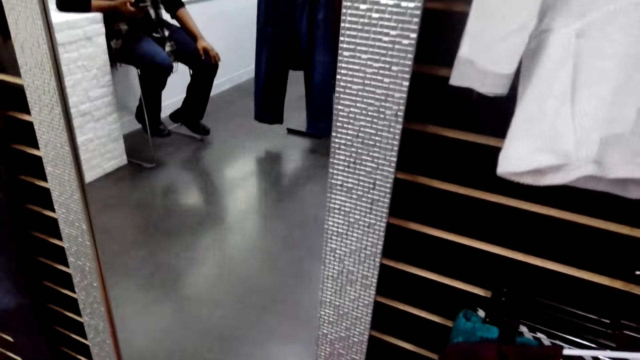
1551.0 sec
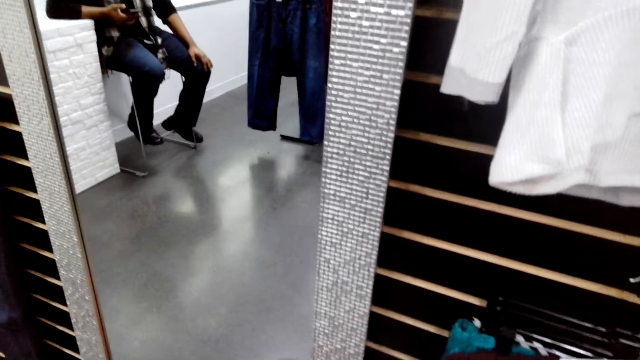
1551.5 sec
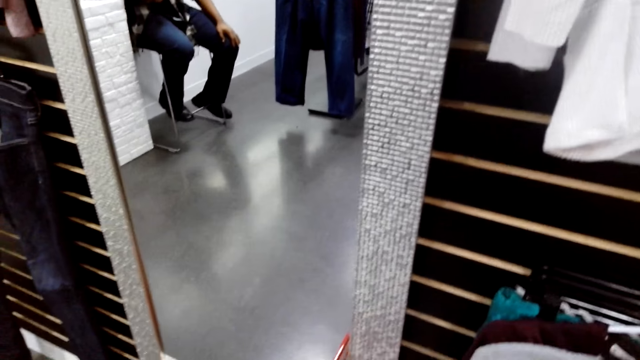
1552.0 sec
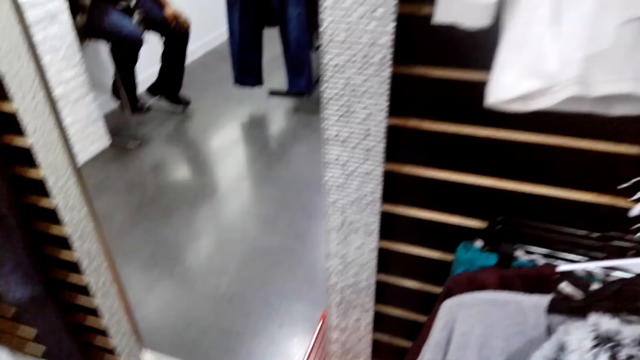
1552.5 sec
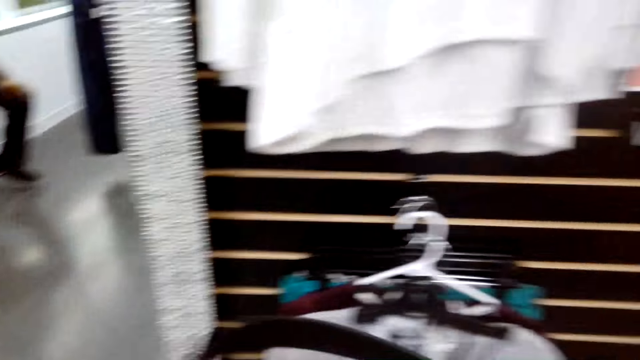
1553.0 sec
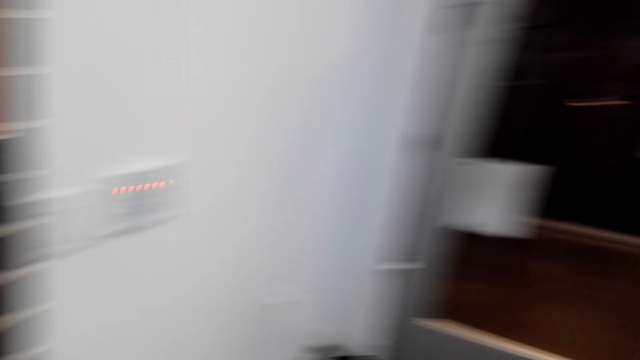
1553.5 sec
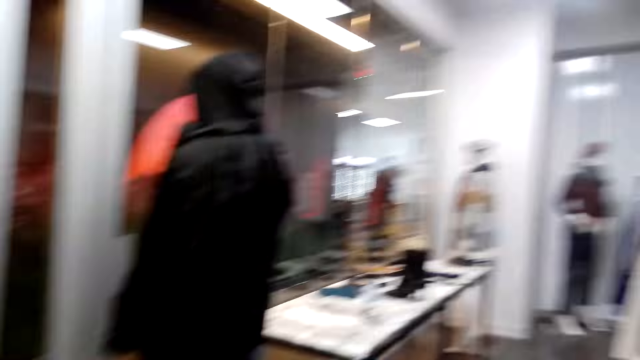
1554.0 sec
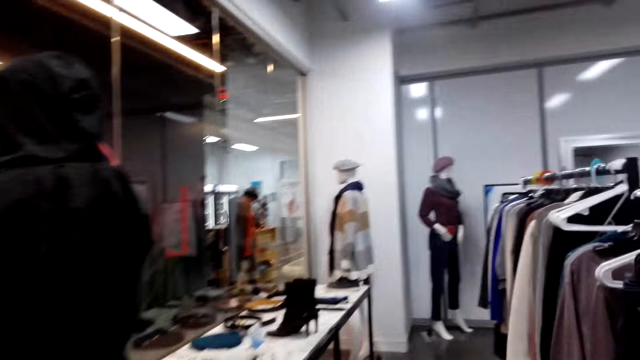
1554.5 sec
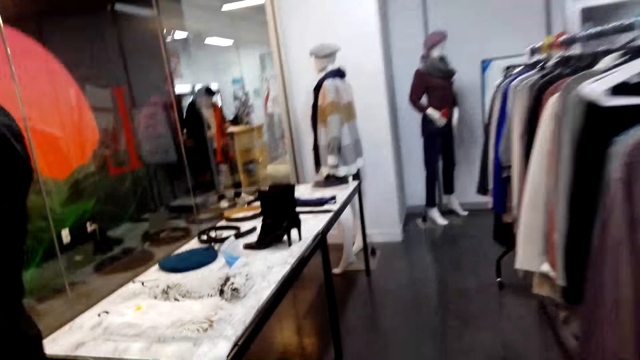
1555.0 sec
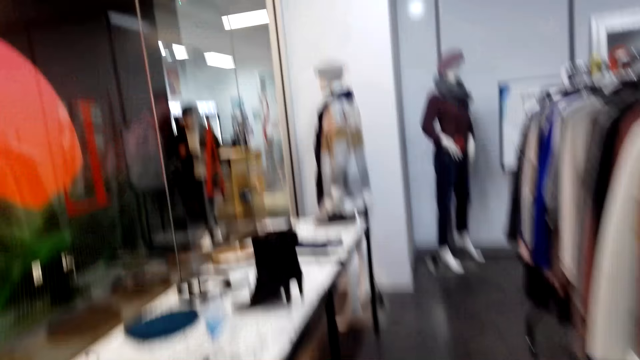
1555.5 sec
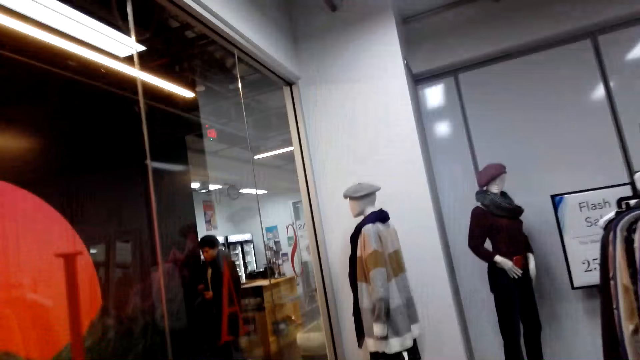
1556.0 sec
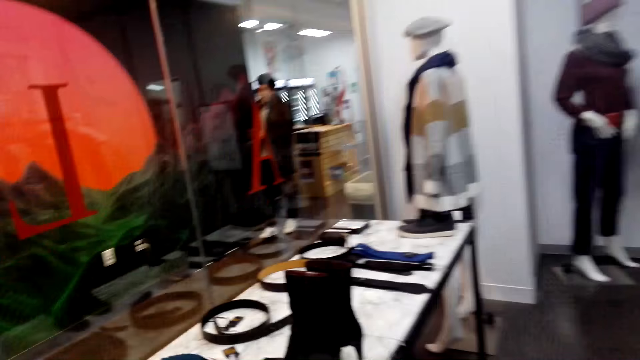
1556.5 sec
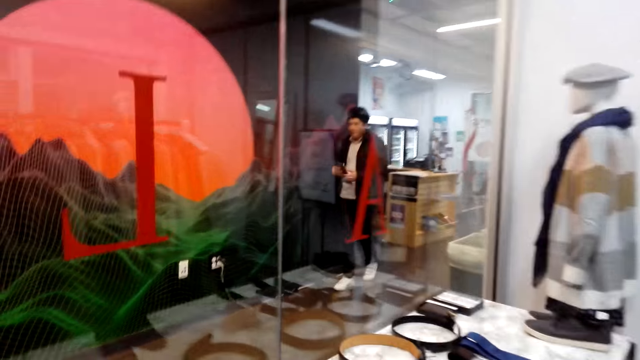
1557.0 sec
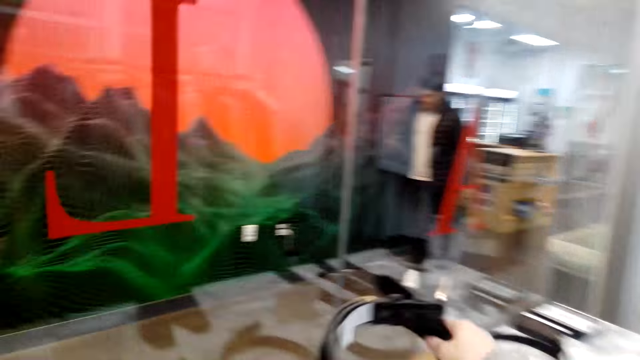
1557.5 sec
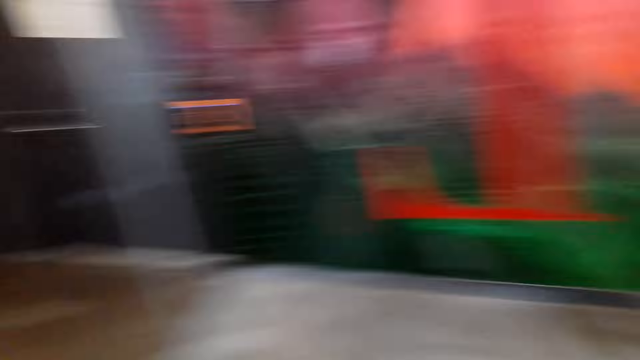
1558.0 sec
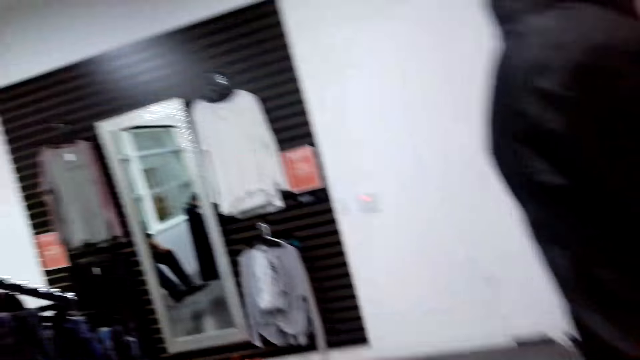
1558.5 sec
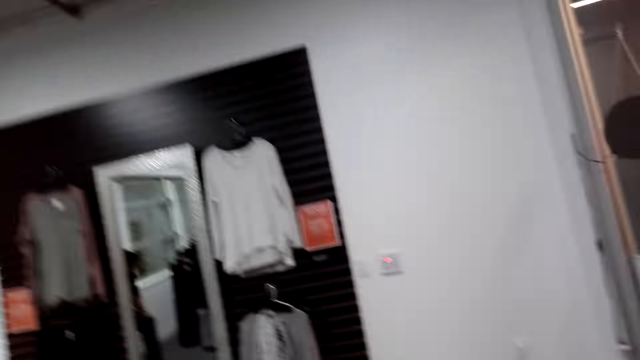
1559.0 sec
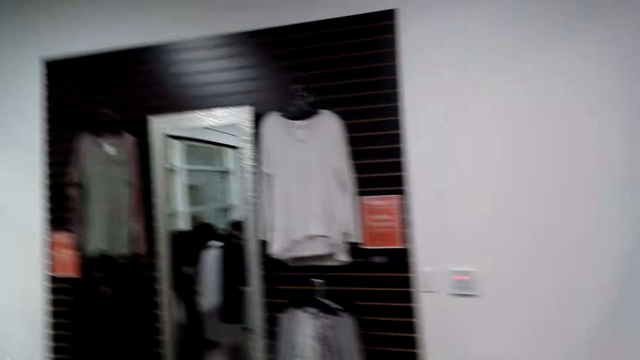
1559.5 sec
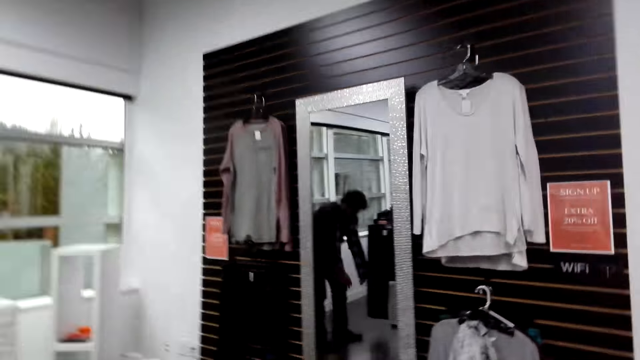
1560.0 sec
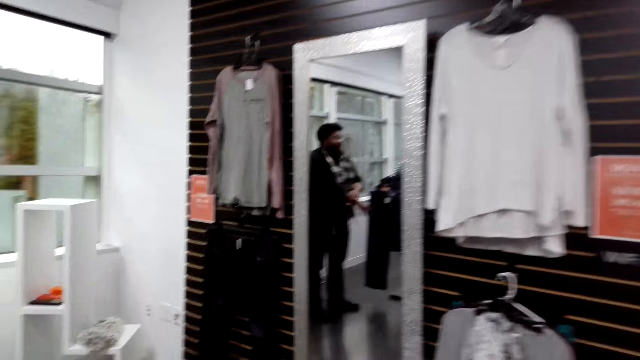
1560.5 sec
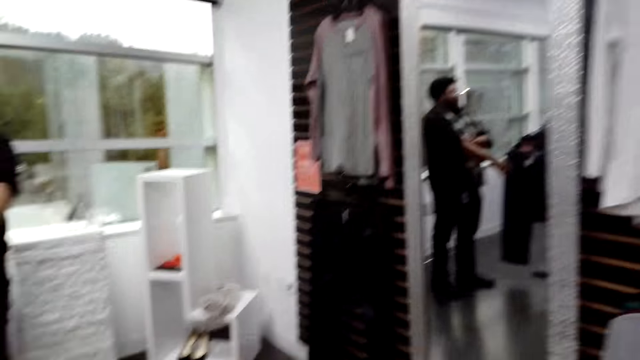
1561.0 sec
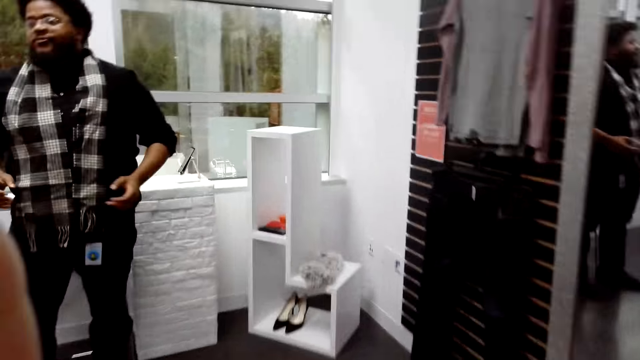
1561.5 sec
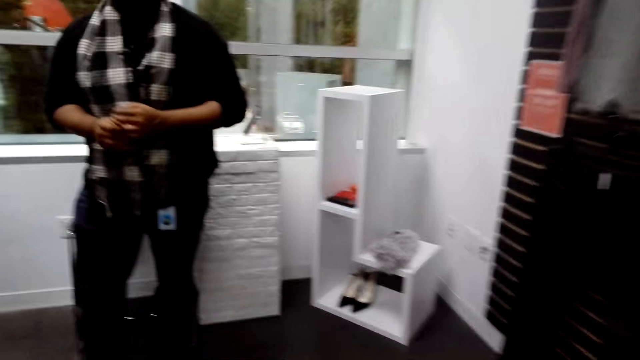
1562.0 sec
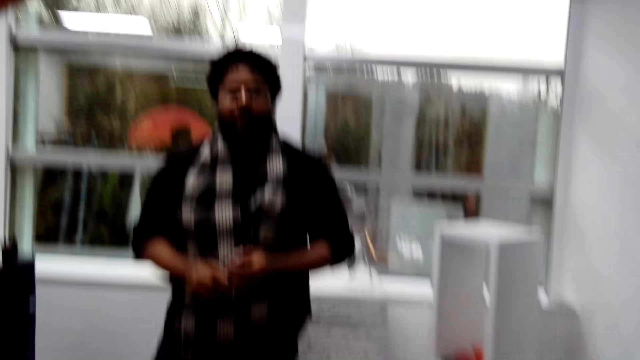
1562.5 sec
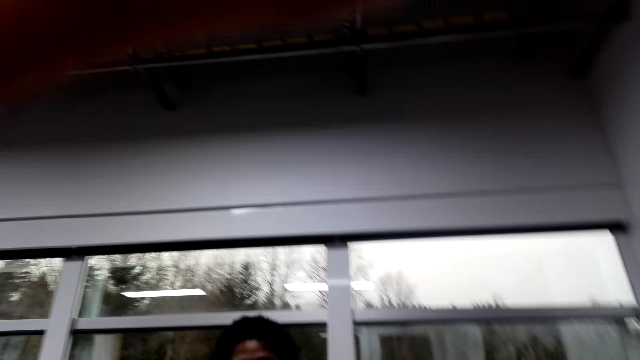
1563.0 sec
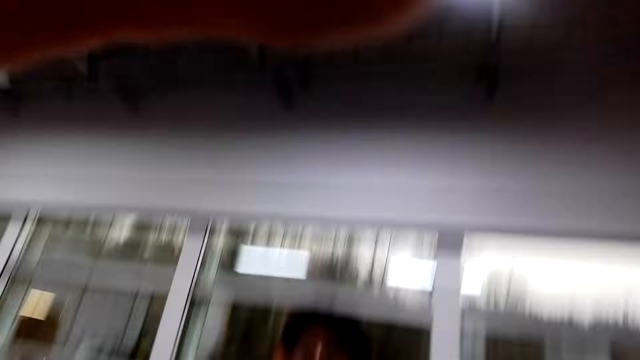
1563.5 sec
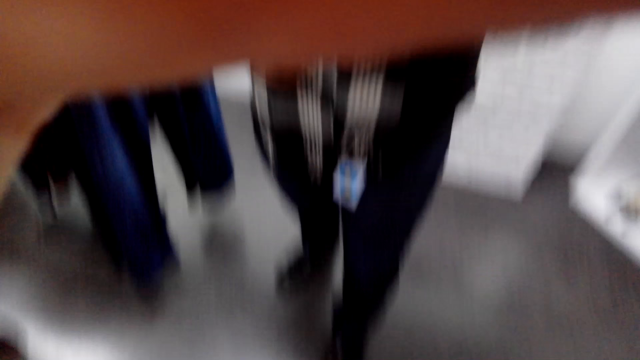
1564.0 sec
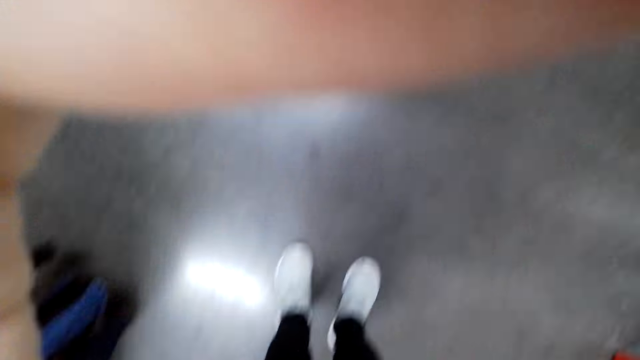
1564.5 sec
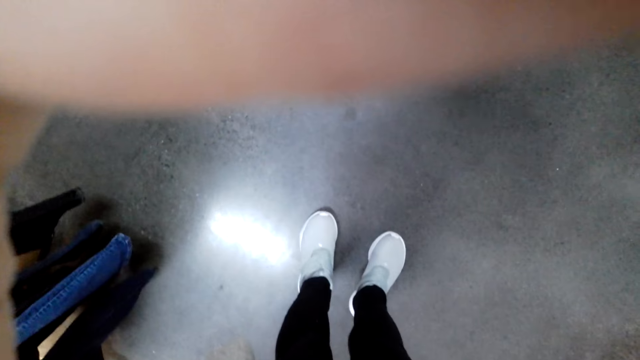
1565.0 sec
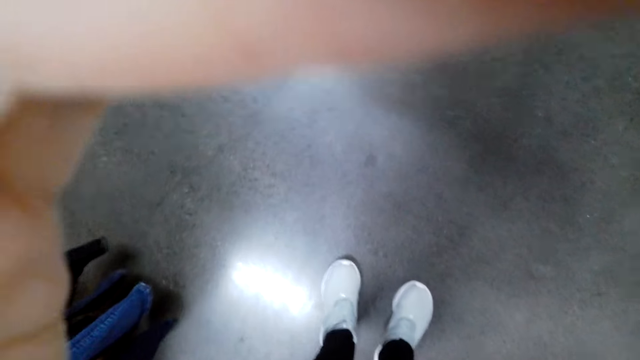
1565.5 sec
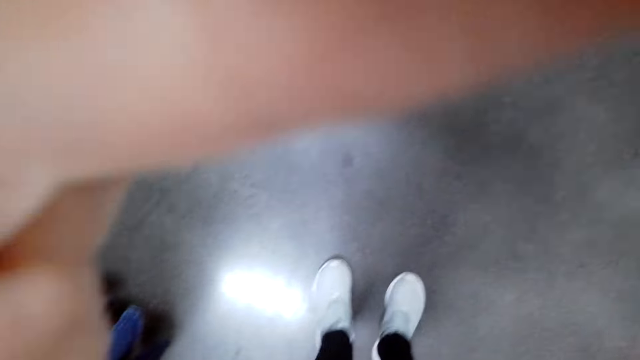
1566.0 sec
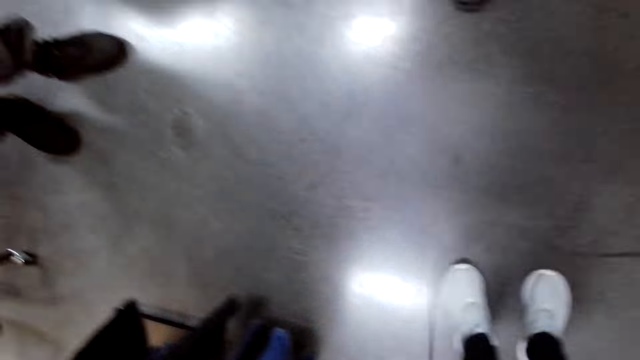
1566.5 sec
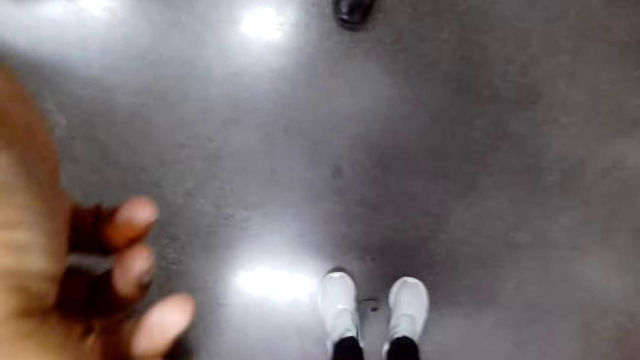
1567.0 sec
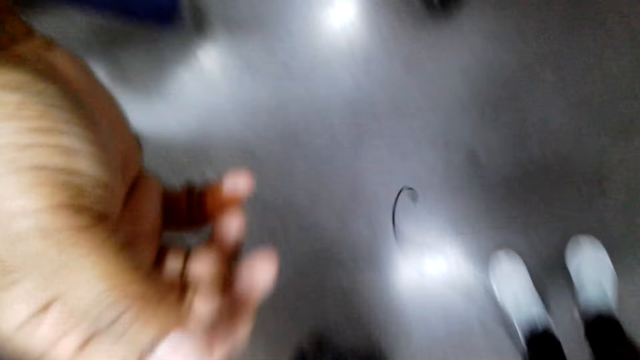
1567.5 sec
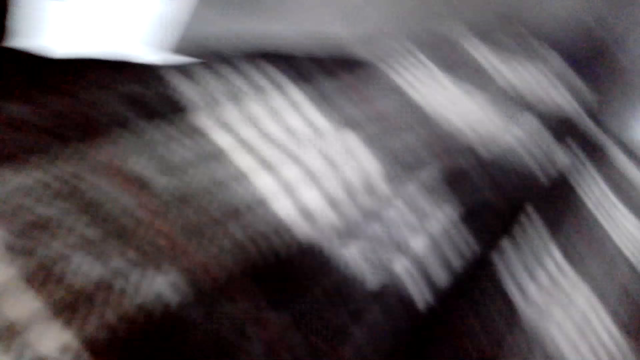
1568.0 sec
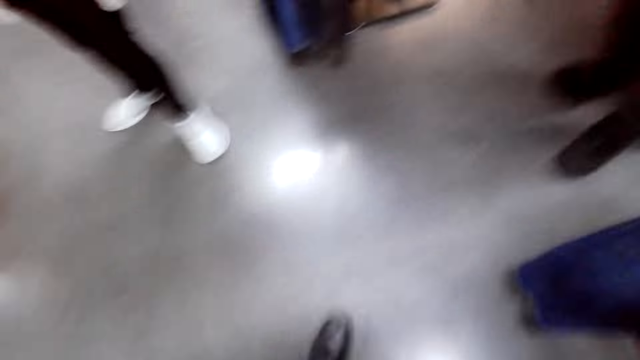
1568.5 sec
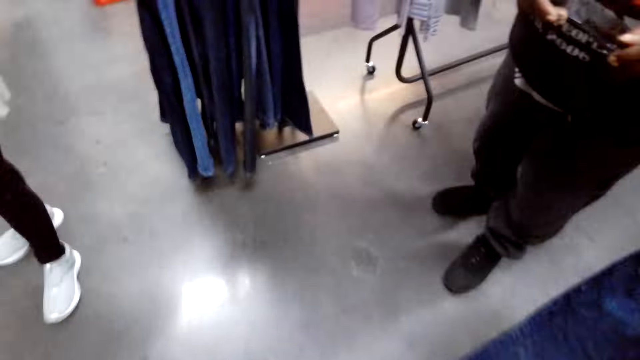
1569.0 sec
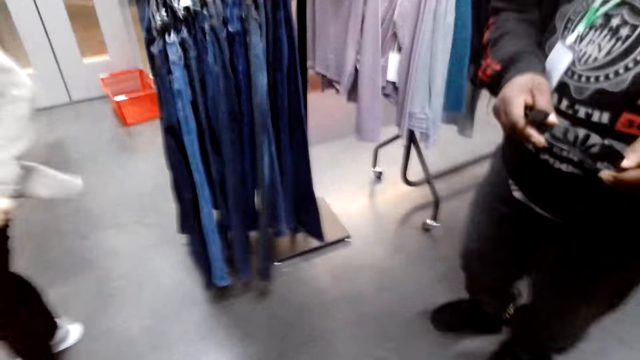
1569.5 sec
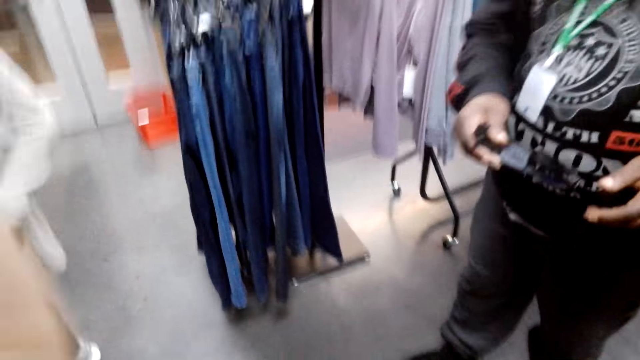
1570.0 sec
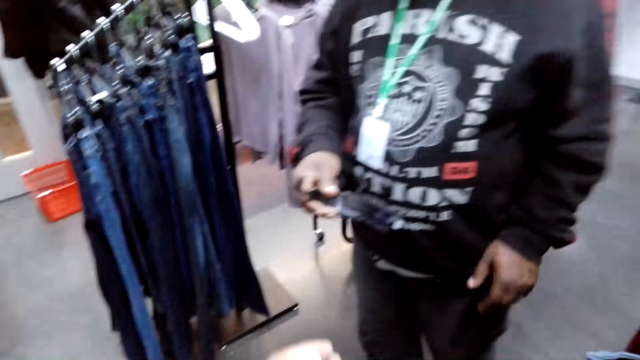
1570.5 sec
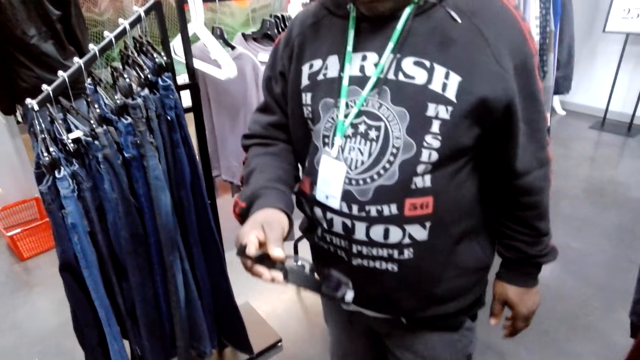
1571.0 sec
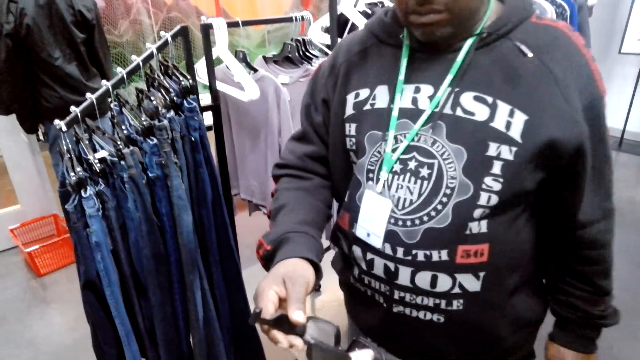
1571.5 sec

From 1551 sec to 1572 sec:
The camera wearer walks back.
